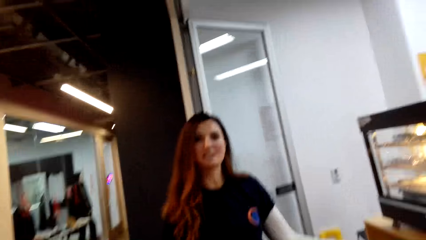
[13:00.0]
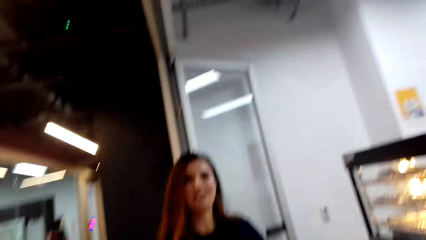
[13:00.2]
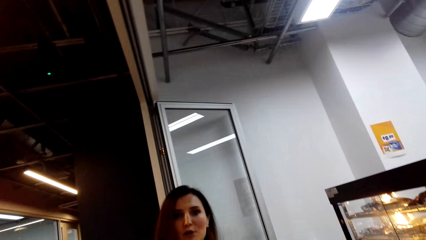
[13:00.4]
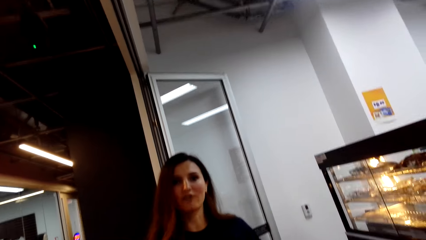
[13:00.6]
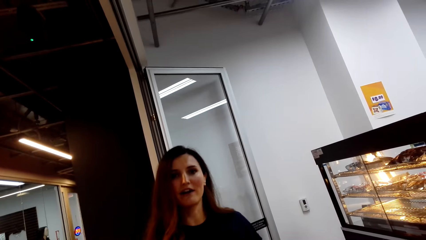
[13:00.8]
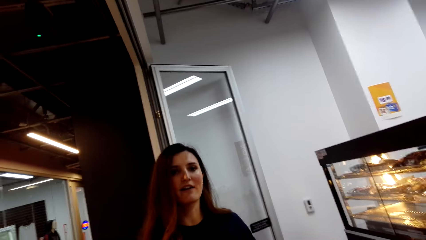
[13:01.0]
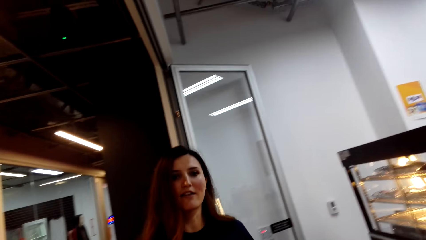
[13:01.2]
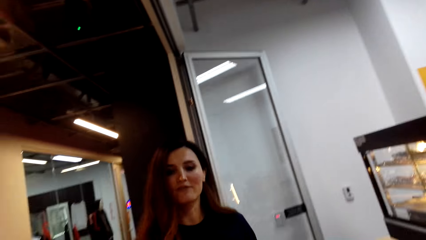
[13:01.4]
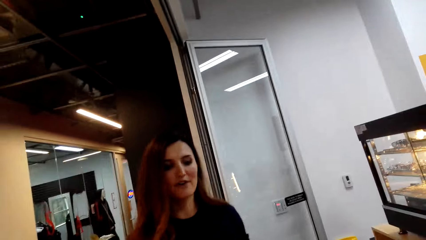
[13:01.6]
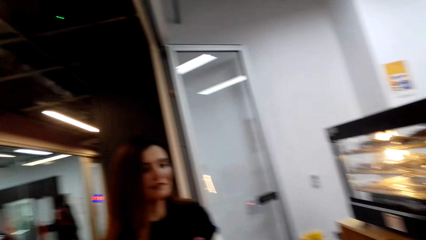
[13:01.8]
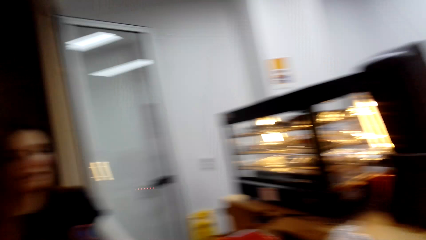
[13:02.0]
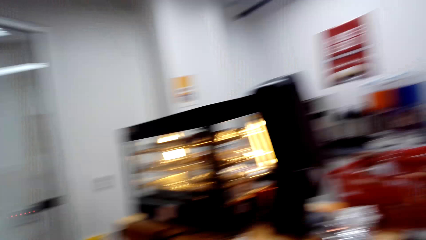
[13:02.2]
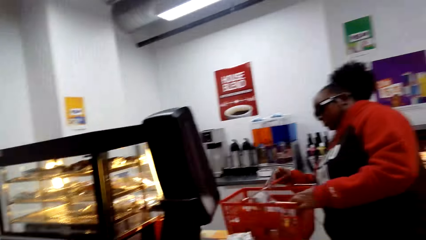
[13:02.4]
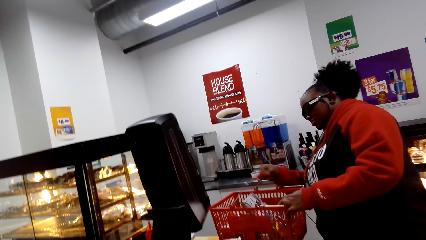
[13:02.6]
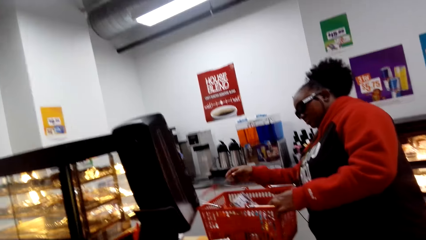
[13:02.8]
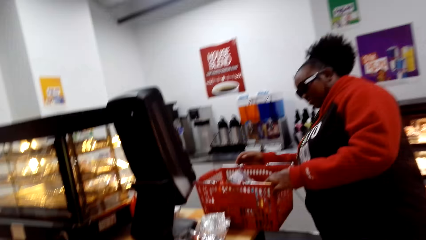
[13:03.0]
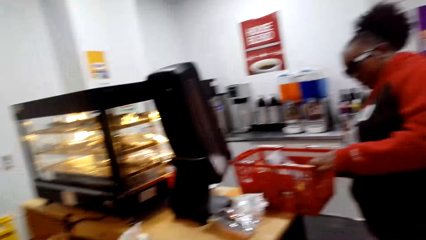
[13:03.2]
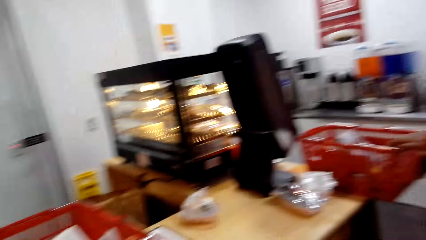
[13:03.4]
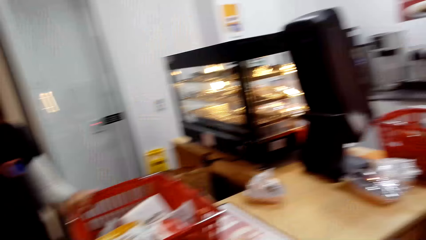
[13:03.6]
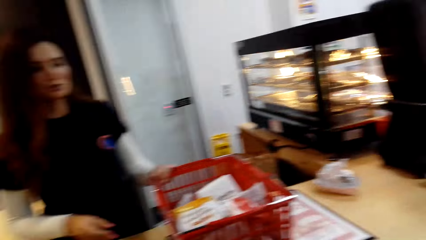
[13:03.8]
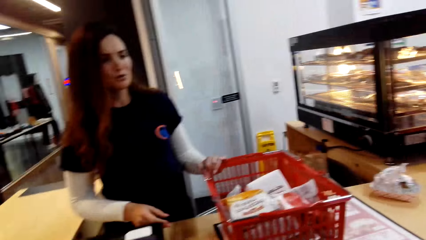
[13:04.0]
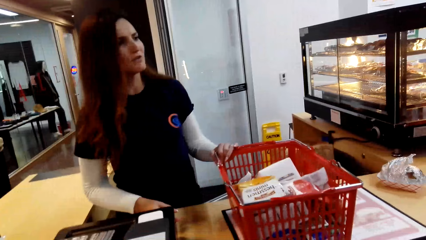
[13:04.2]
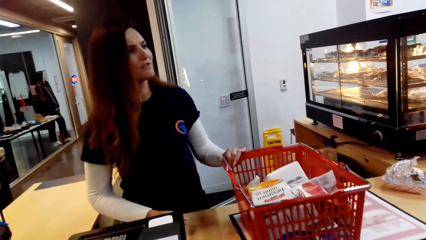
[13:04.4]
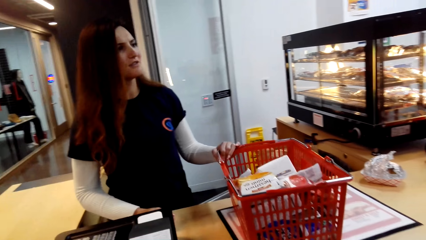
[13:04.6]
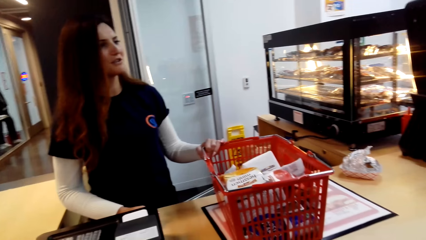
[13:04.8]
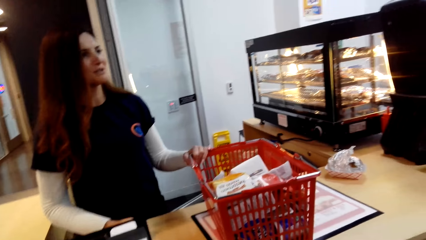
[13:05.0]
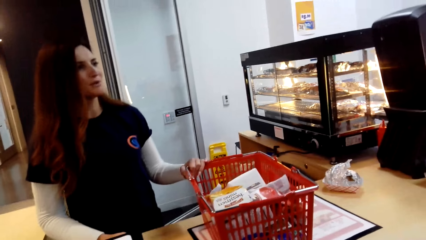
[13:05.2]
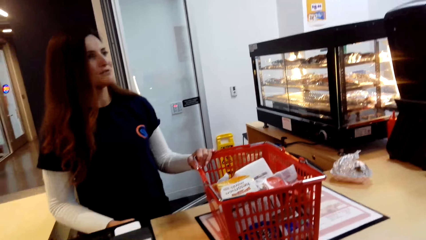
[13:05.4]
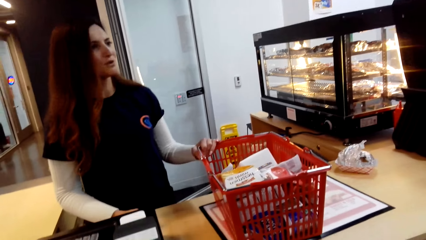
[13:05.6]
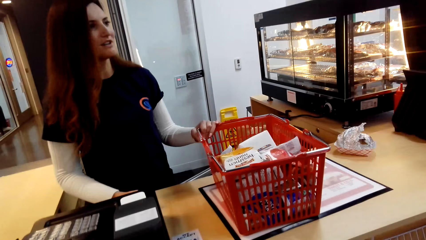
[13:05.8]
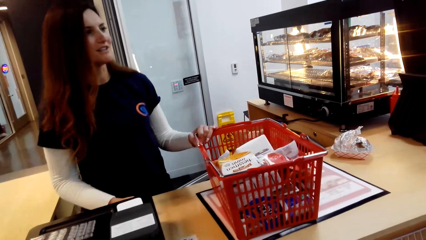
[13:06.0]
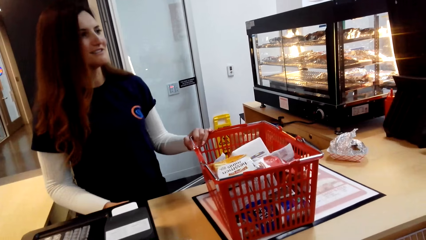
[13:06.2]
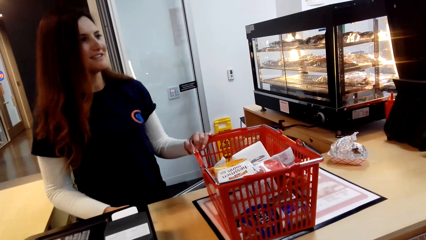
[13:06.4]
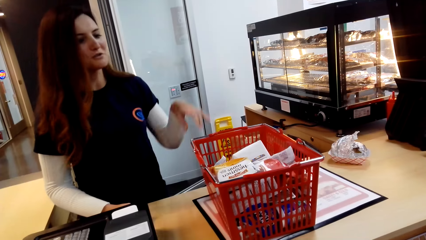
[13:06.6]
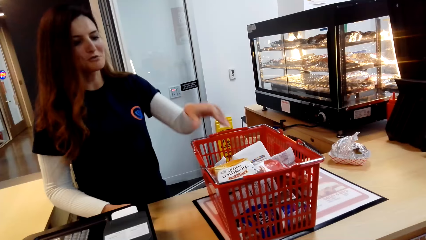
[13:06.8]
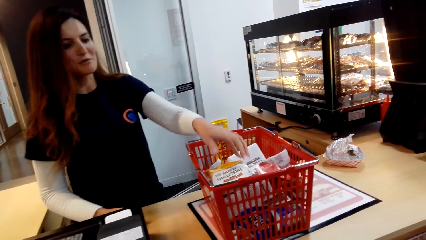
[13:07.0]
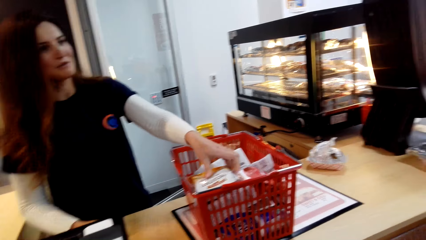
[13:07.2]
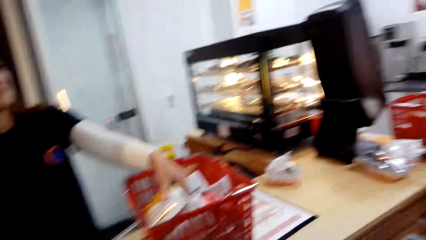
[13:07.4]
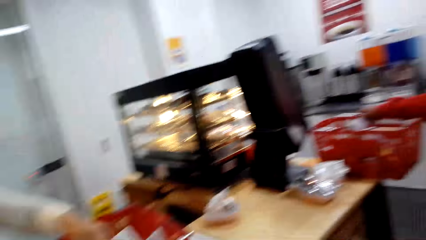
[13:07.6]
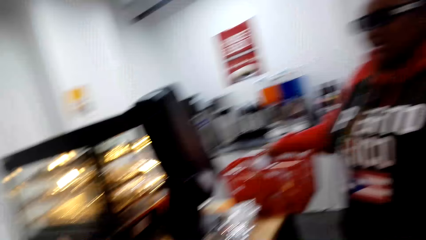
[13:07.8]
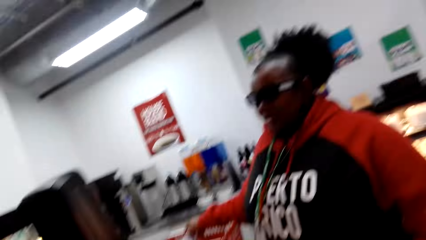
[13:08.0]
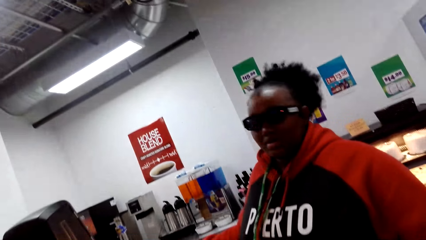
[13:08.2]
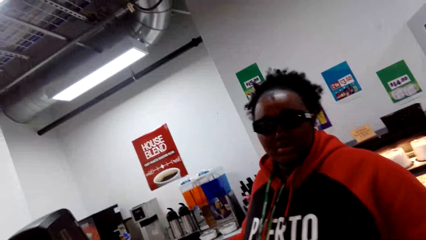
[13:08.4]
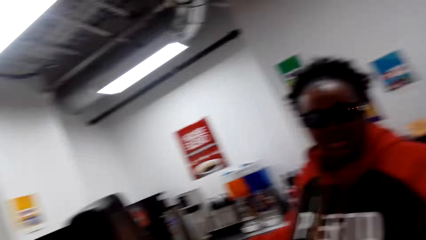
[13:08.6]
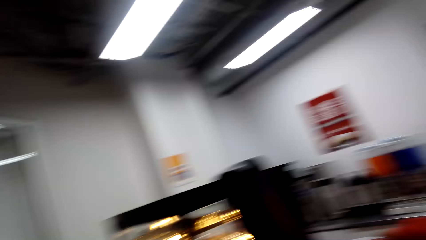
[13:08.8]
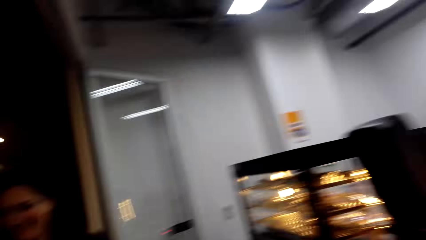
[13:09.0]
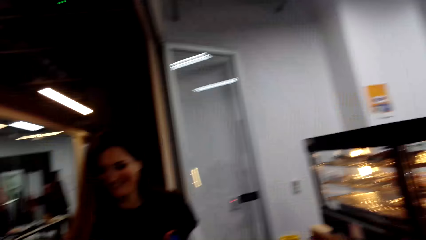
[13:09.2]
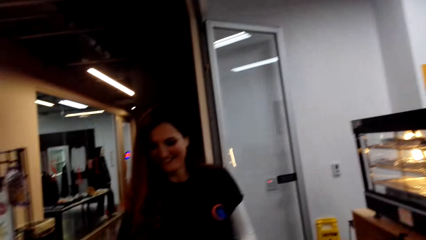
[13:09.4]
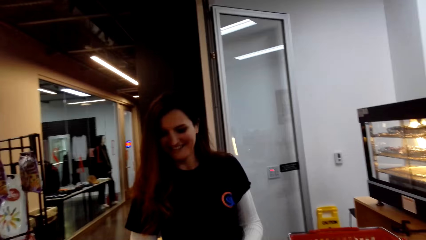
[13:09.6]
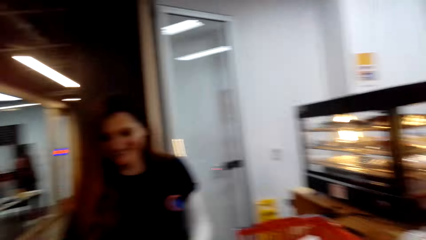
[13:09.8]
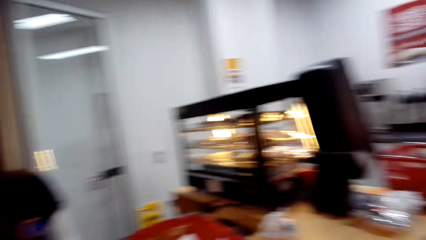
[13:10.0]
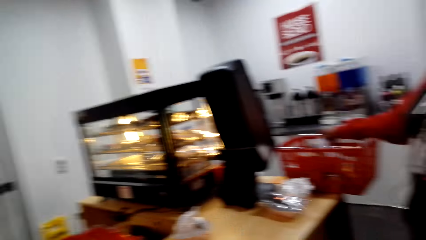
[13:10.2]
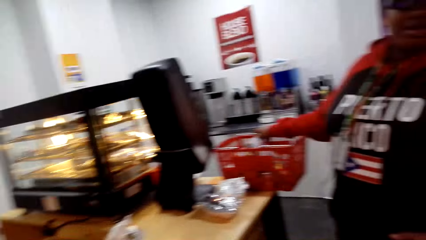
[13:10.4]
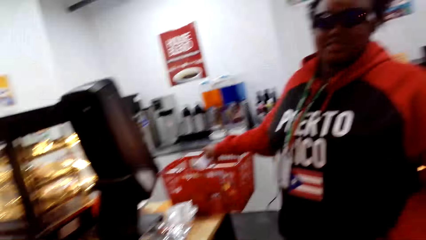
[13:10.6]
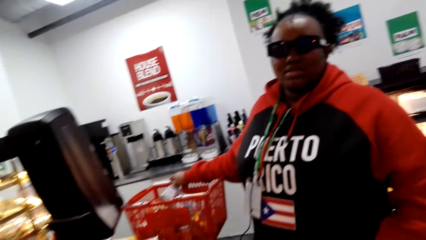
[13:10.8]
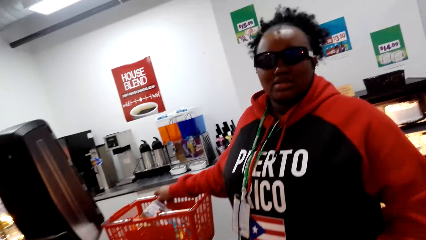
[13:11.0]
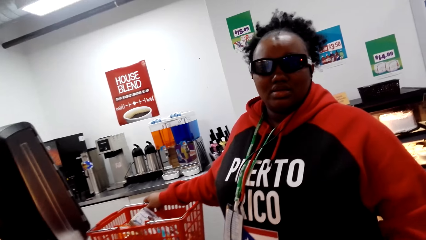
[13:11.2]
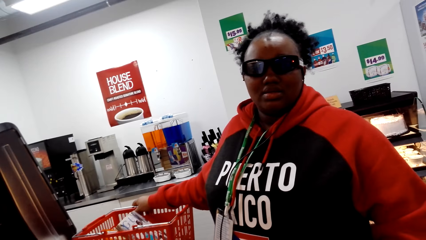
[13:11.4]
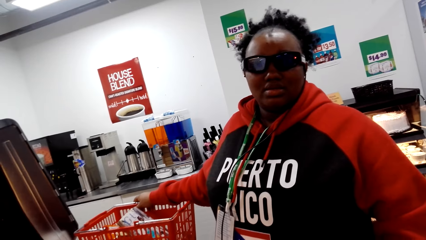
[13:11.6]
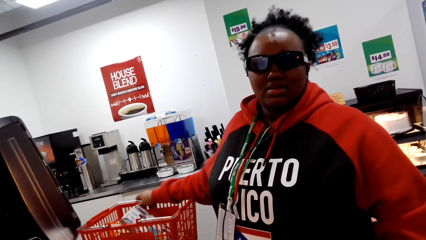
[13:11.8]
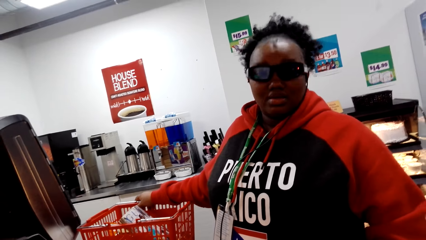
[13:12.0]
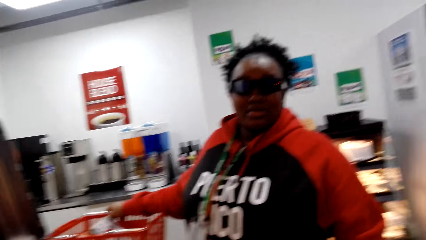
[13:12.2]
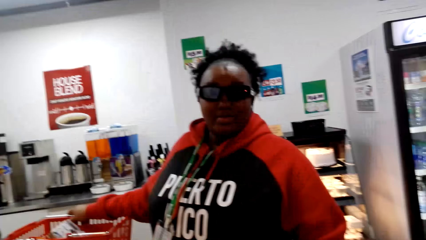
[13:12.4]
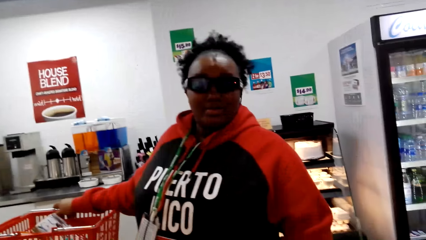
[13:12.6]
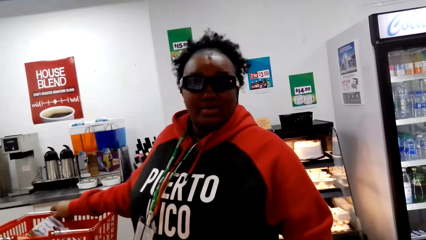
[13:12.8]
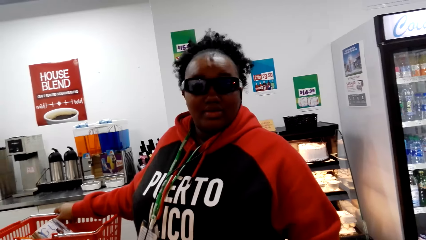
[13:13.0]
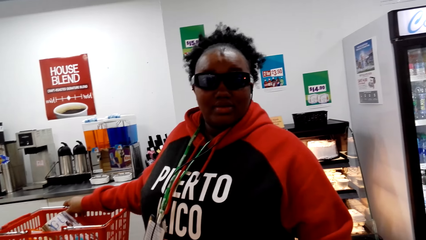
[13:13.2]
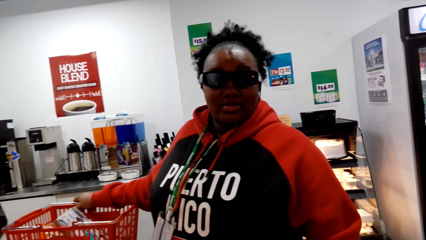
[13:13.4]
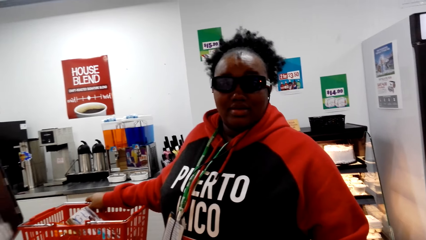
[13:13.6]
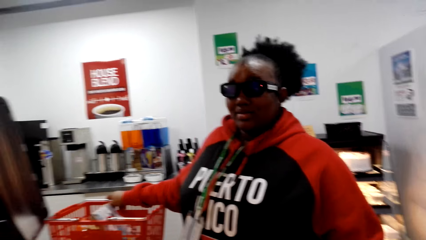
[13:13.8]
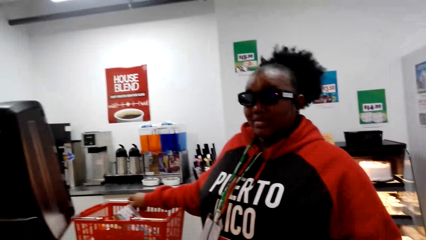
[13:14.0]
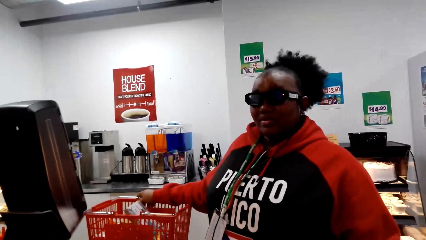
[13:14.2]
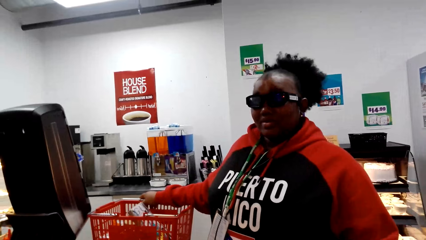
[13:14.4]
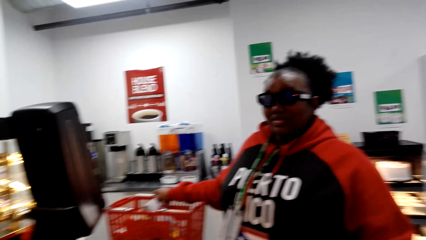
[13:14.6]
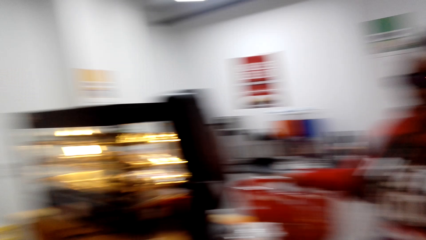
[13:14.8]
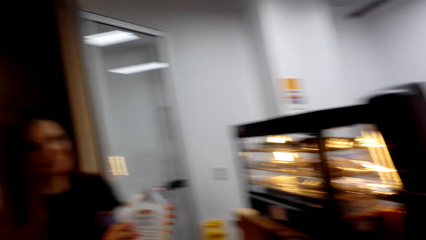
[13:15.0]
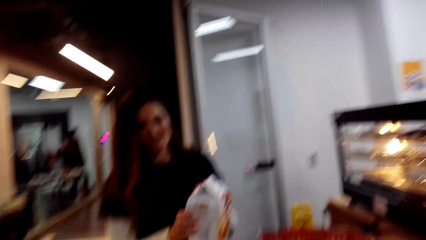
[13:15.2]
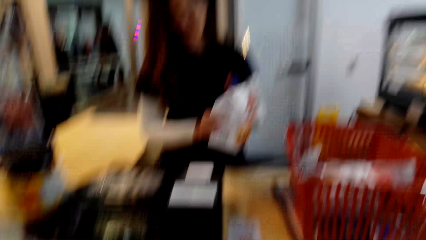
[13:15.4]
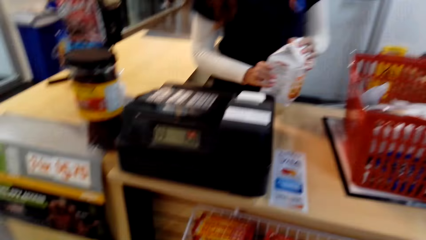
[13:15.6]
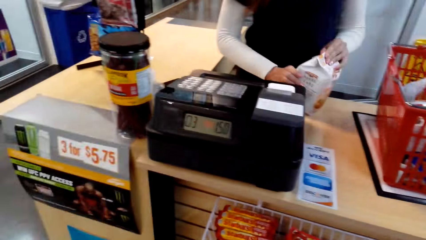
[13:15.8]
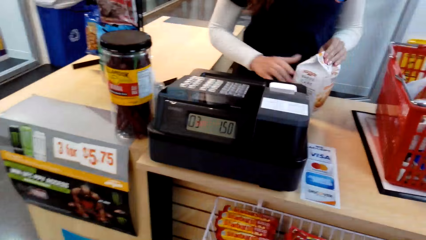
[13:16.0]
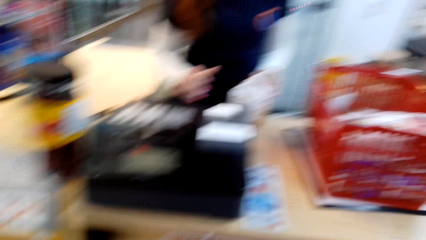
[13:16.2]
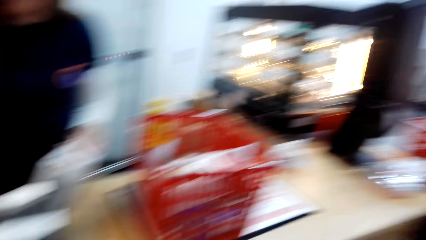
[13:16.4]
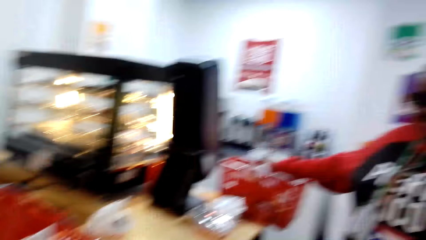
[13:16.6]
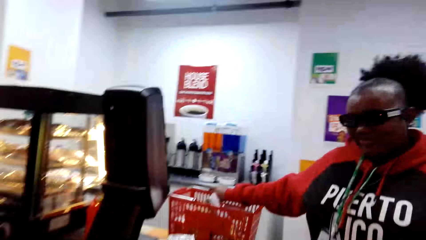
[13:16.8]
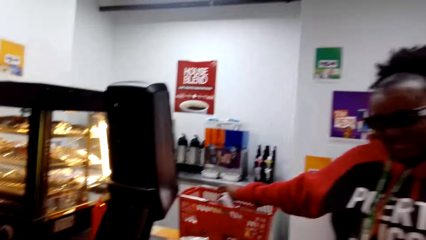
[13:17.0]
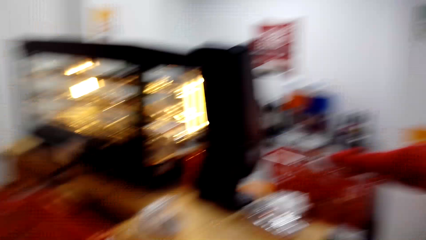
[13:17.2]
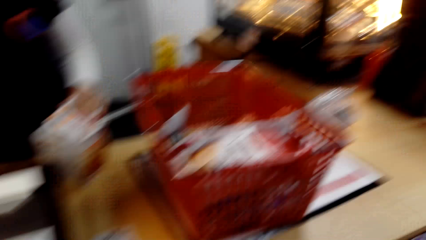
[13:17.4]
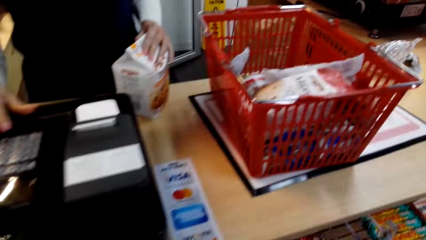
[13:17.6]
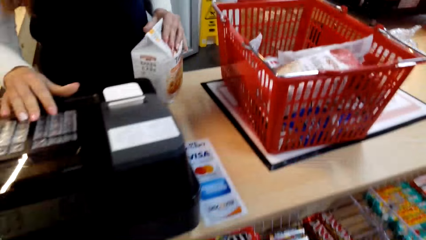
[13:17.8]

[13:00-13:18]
The camera wearer looks at the cashier. The cashier talks to the camera wearer. The camera wearer looks at a woman. Another woman holds the shopping basket. The cashier talks to the camera wearer. The cashier holds the shopping basket and picks something from the basket. The camera wearer looks at the first woman and looks around. The first woman talks. The camera wearer looks around. The cashier holds something.
